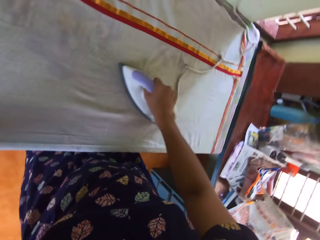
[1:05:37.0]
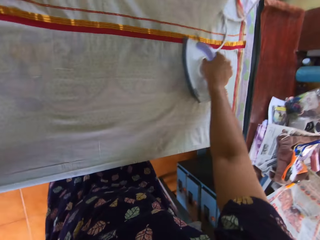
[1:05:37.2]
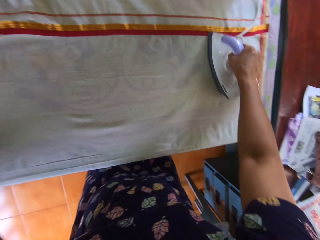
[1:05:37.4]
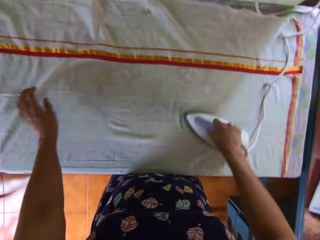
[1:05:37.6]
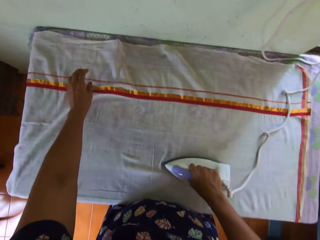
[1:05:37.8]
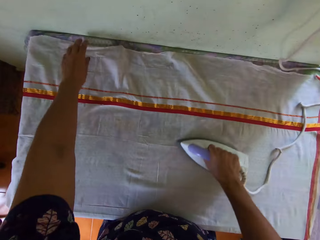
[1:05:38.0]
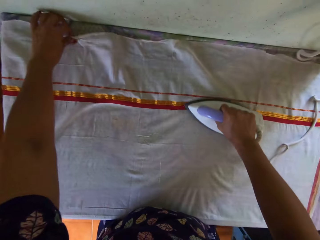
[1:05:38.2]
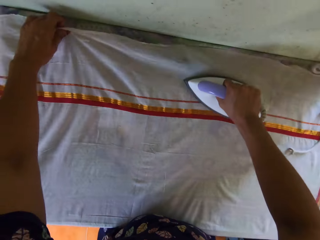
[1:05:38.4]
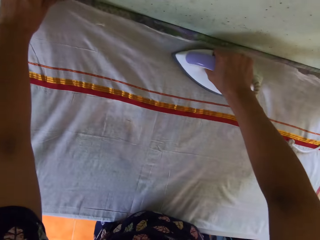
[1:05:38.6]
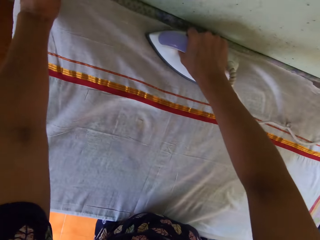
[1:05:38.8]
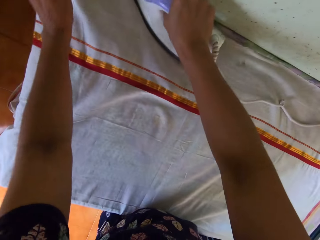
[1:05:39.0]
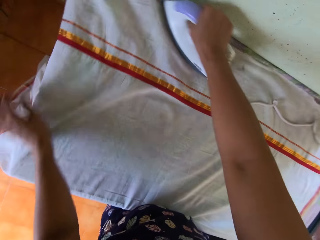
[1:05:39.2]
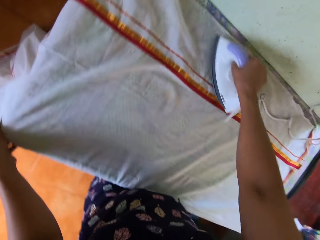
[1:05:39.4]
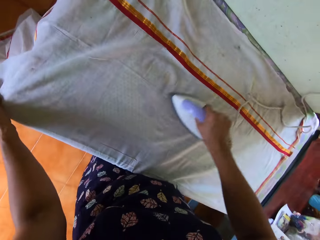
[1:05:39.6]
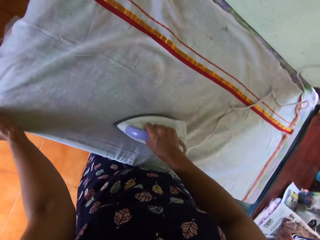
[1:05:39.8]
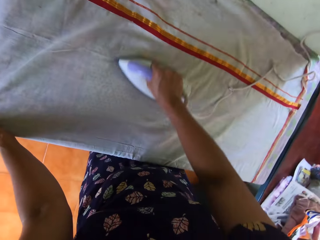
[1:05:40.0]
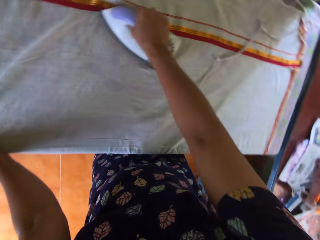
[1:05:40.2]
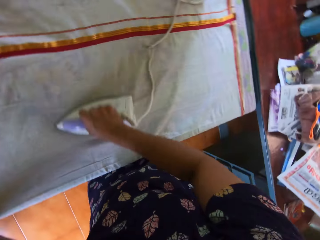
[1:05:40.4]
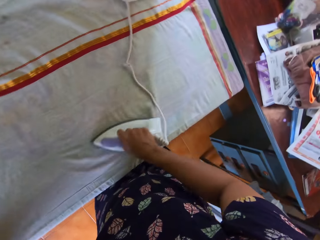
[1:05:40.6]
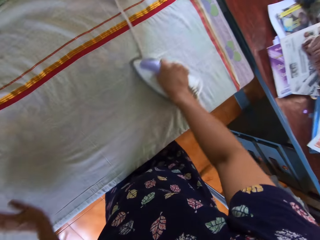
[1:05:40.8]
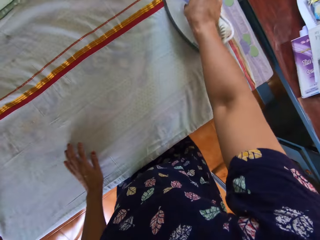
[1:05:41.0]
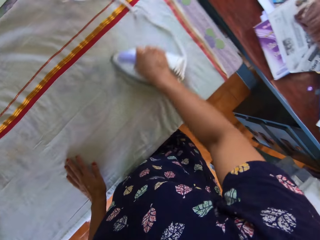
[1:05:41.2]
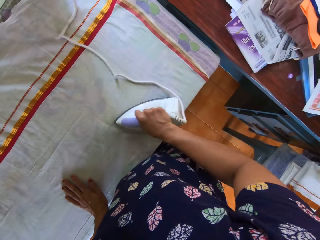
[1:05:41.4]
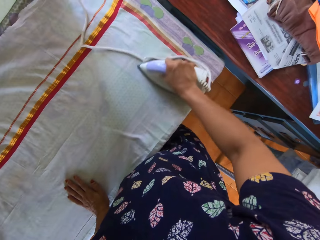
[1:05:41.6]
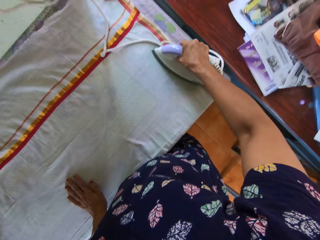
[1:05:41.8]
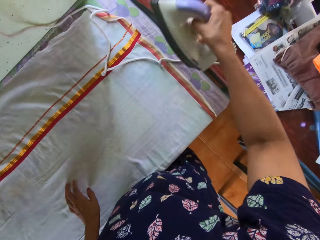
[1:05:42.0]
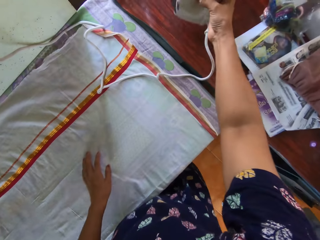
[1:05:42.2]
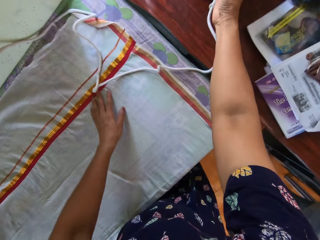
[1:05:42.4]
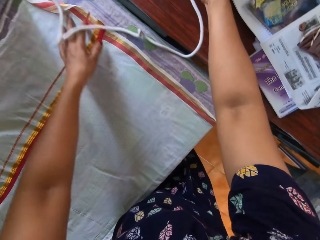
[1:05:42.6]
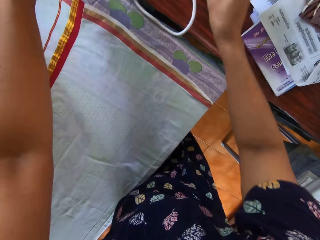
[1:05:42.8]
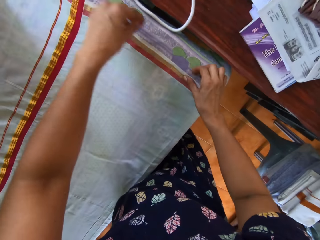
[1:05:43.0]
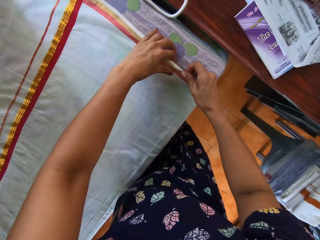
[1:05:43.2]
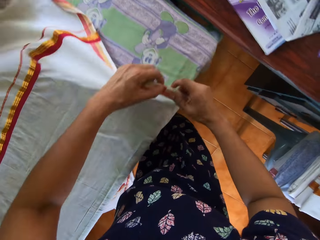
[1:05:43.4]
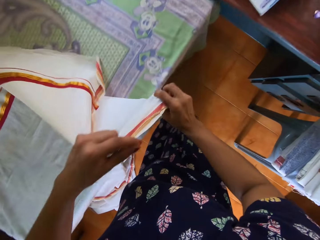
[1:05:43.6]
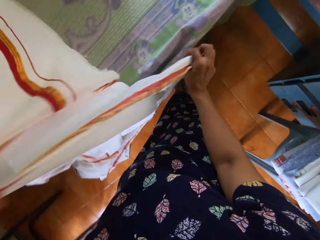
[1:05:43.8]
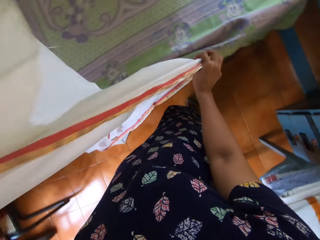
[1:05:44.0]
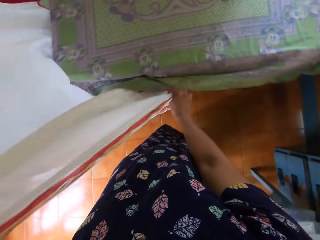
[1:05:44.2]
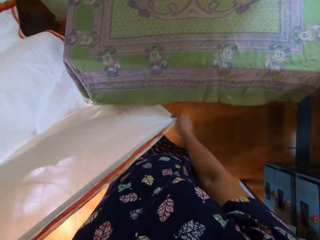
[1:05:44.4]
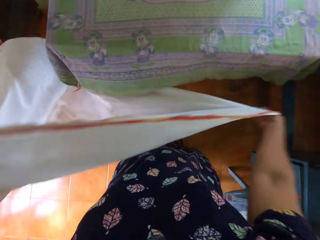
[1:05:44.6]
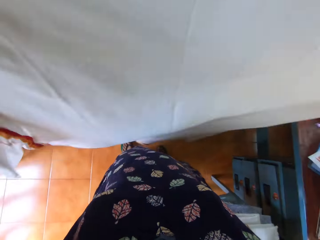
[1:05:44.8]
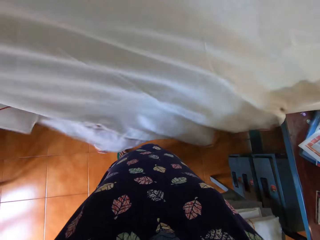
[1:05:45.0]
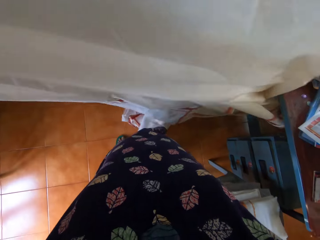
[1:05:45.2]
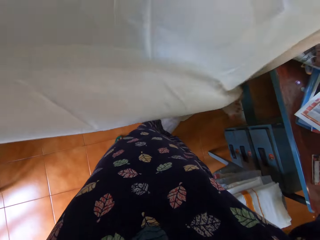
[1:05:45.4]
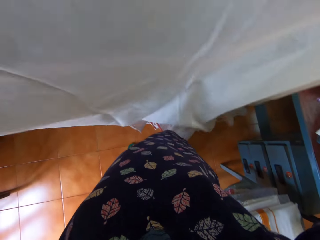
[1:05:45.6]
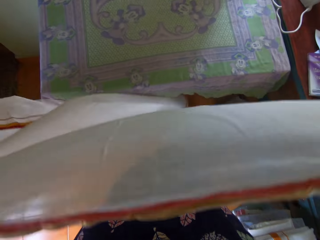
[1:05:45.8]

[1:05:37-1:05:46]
The camera wearer stretches the piece of cloth. They hold the piece of cloth. They hold the piece of cloth again. They move the iron cable. They drop the pressing iron on the desk. They stretch the piece of cloth. They pick up the bedsheet from the pressing table with both hands.

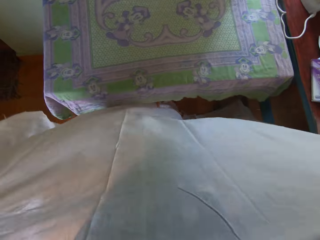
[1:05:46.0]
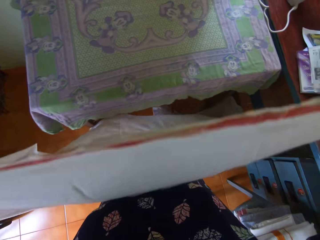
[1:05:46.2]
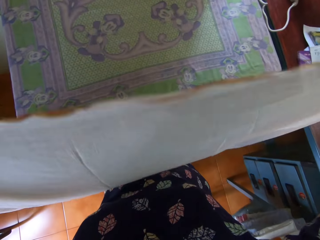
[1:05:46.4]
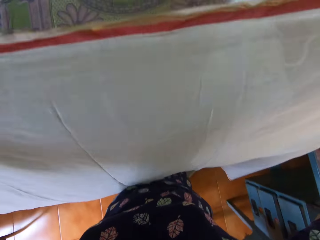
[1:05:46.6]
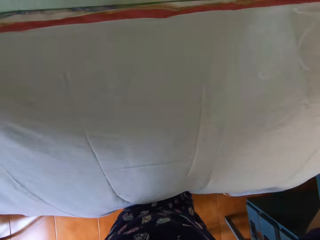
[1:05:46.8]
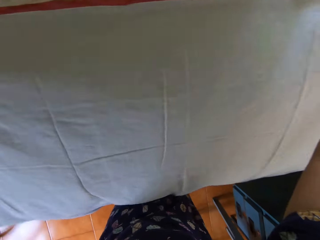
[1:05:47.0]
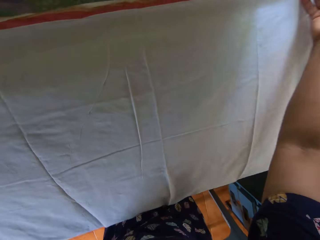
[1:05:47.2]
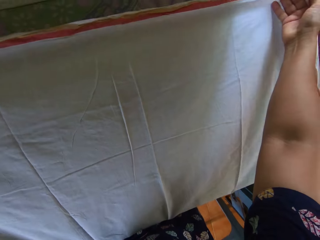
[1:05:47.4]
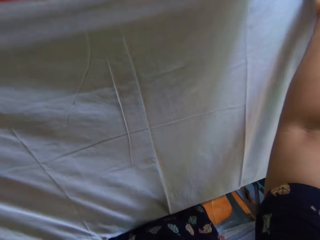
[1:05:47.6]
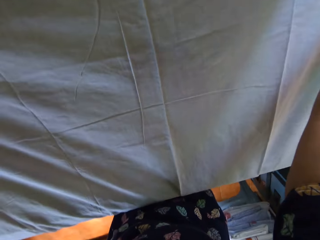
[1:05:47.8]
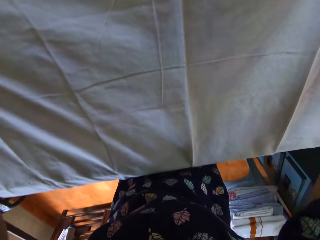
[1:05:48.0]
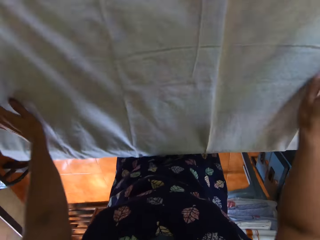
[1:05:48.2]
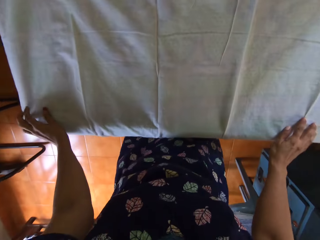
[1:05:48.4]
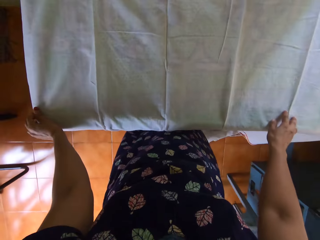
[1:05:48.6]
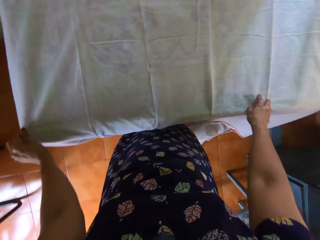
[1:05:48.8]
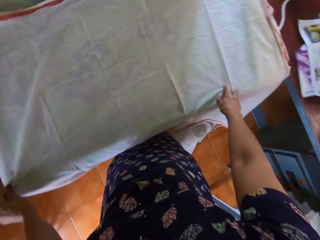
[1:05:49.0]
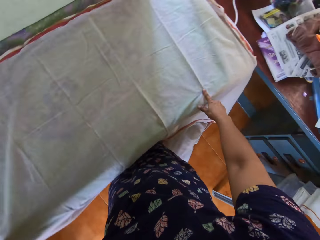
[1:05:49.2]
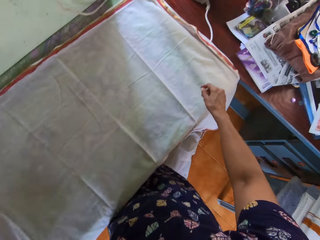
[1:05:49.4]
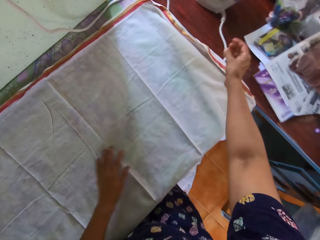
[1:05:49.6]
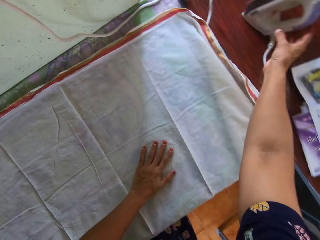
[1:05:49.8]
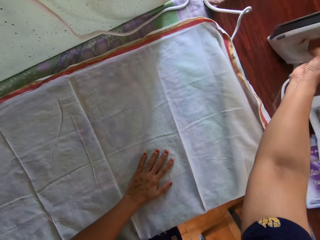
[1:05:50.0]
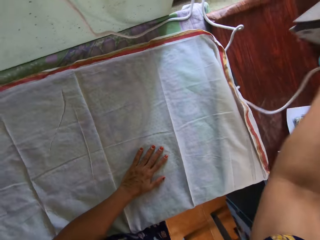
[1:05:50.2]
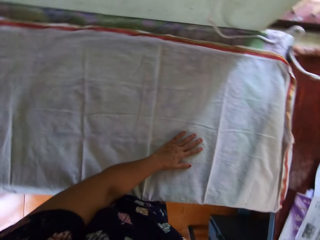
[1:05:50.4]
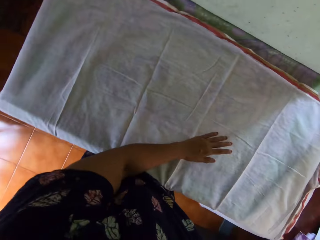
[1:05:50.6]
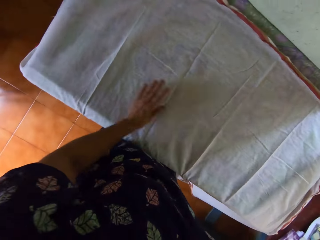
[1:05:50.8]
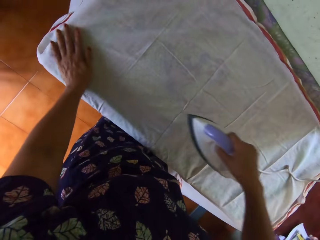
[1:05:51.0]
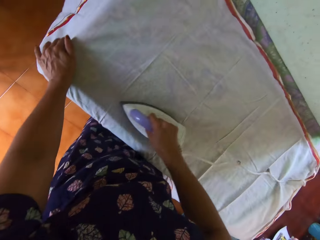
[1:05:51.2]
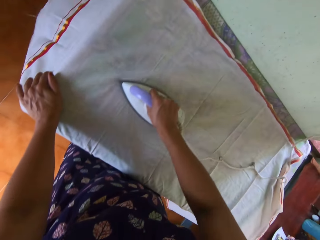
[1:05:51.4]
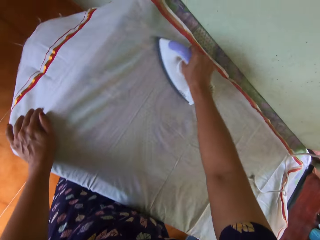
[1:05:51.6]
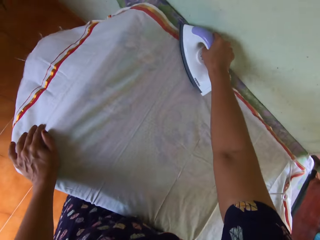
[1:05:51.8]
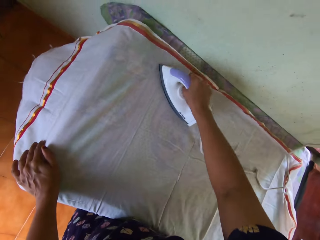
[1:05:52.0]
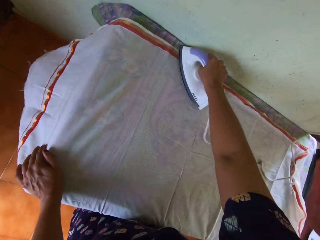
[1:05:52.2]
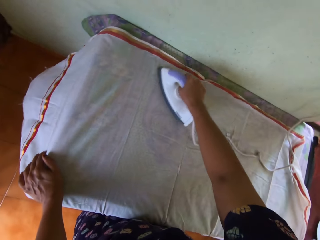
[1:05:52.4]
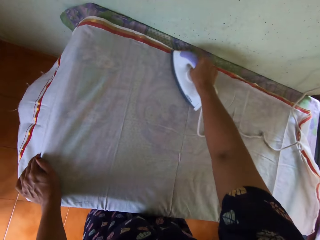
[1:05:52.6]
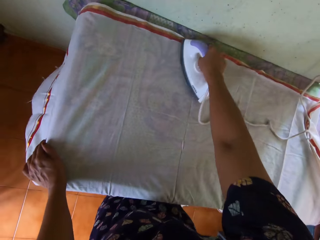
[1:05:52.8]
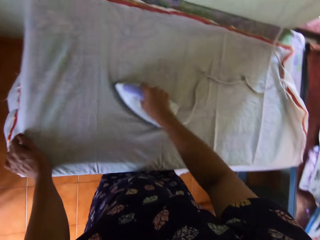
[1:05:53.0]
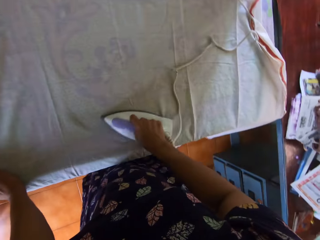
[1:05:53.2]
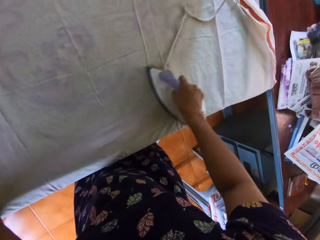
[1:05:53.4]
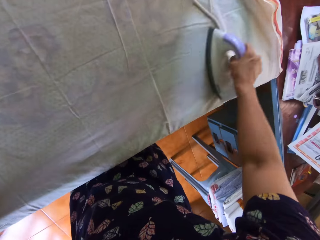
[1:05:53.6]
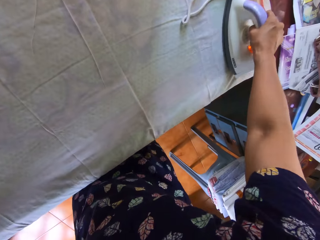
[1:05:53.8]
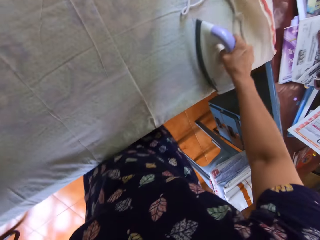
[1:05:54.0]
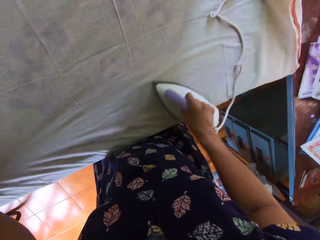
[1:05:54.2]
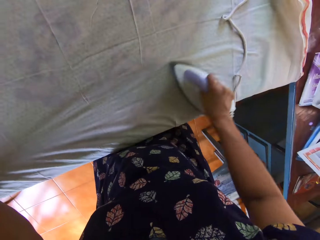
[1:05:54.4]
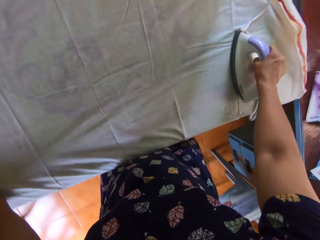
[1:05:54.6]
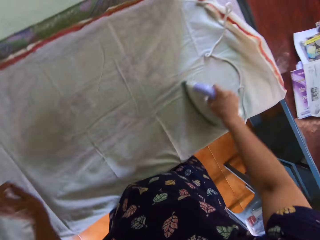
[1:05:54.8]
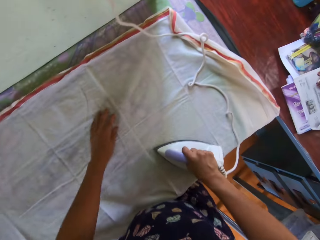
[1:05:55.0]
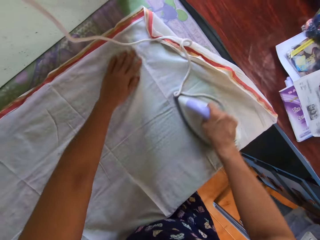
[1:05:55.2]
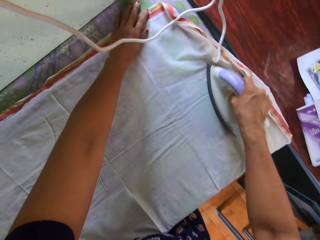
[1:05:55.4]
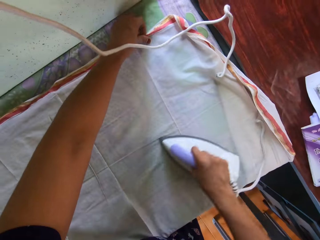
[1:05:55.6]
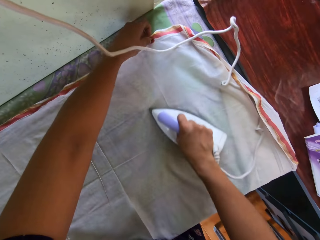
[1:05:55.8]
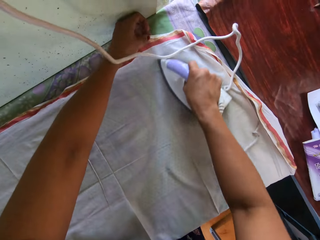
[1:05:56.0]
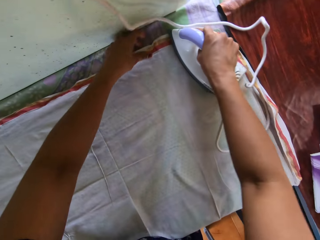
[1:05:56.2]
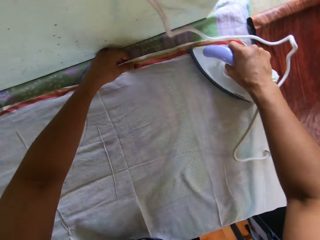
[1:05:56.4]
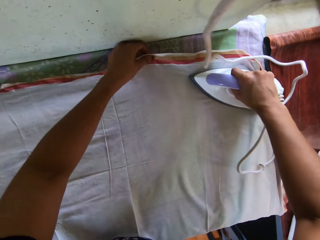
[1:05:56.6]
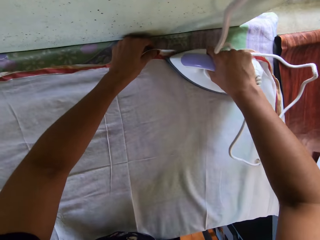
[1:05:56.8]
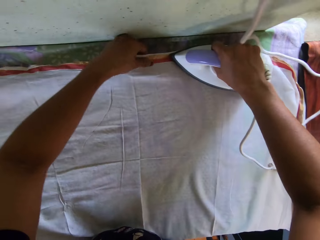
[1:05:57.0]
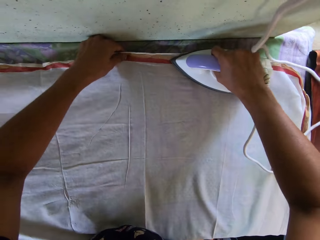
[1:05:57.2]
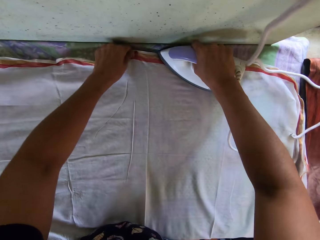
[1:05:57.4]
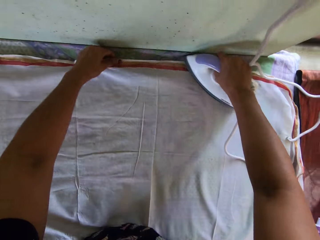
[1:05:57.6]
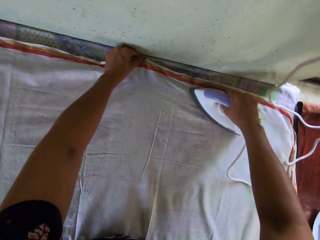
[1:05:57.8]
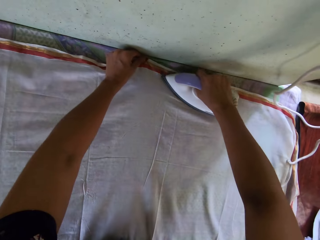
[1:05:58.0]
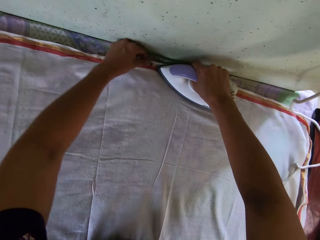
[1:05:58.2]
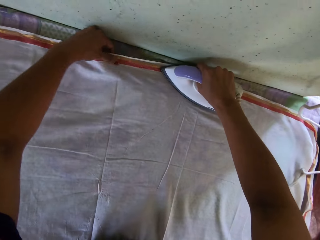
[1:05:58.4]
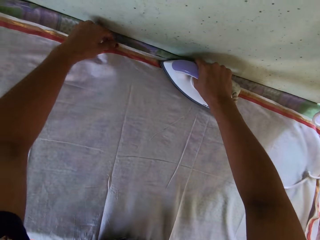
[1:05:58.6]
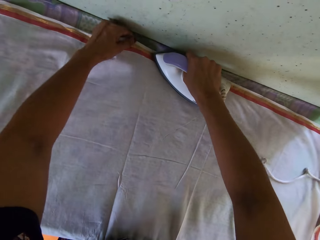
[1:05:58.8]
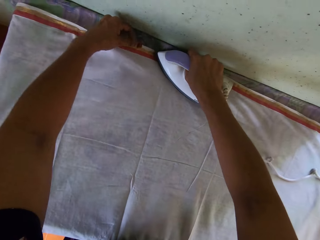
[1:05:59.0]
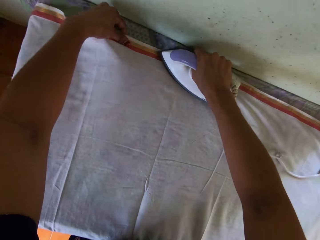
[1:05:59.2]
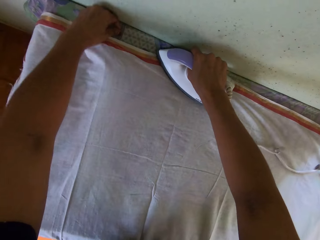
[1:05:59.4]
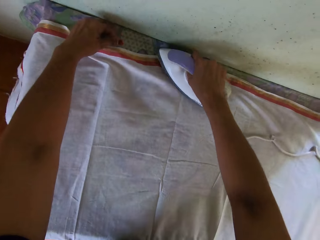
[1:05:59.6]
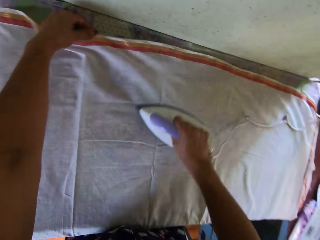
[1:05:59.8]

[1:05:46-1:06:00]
The camera wearer puts the piece of cloth on the iron table. She spreads the bedsheet on the pressing table with both hands. She stretches the piece of cloth. She picks up the pressing iron from the desk with her right hand. She moves her hand. She presses the bedsheet on the pressing table with the iron in her right hand. She moves her hand. She stretches the piece of cloth.
